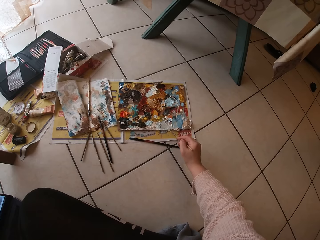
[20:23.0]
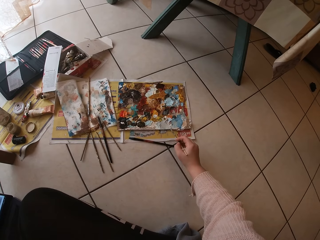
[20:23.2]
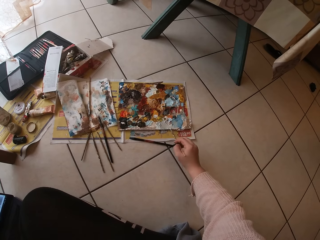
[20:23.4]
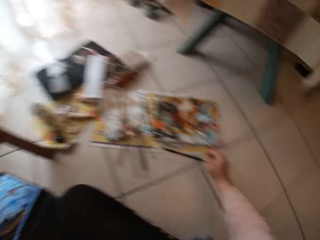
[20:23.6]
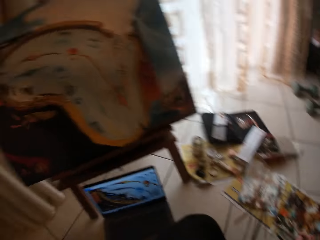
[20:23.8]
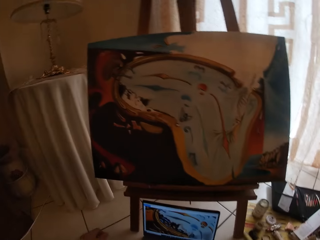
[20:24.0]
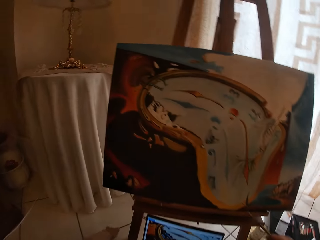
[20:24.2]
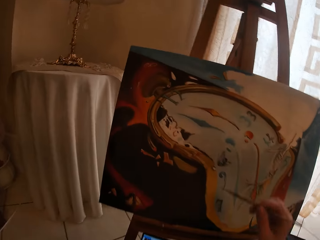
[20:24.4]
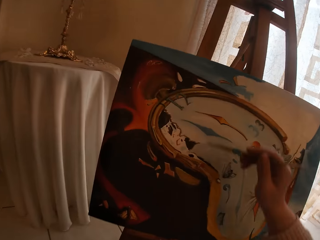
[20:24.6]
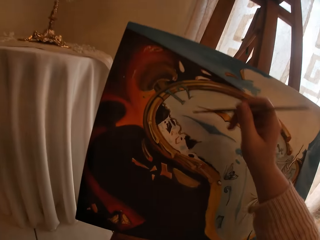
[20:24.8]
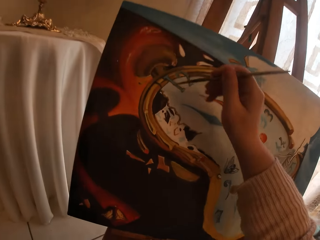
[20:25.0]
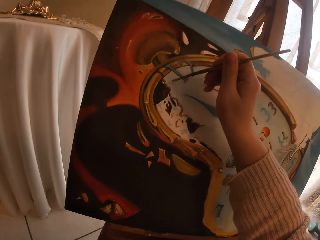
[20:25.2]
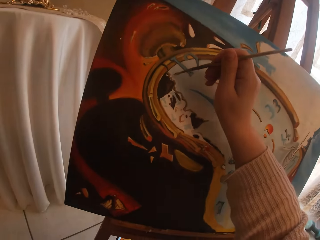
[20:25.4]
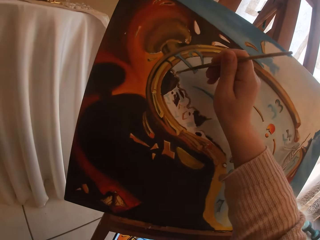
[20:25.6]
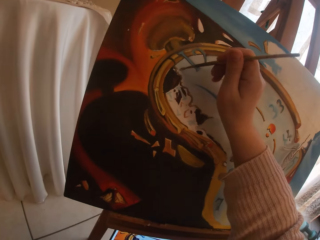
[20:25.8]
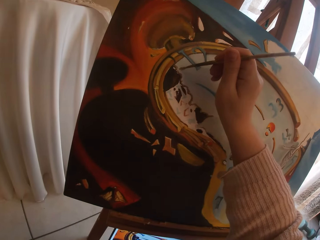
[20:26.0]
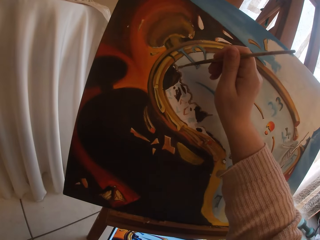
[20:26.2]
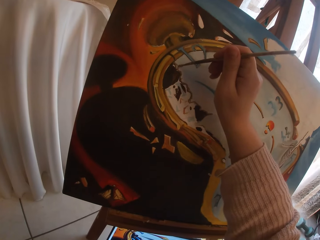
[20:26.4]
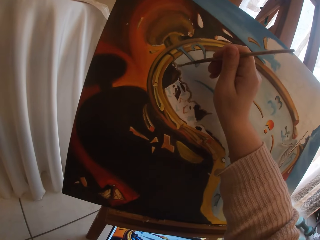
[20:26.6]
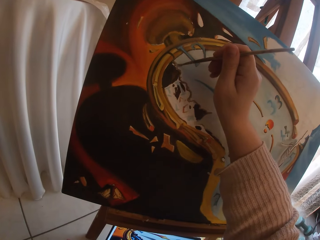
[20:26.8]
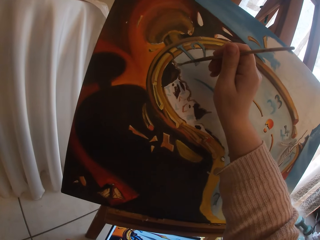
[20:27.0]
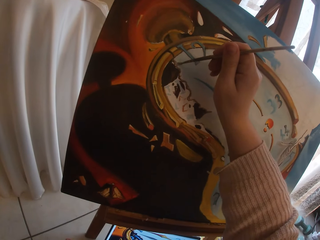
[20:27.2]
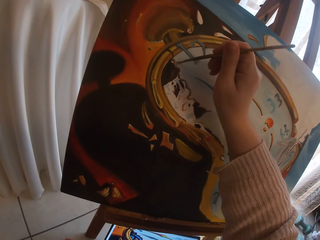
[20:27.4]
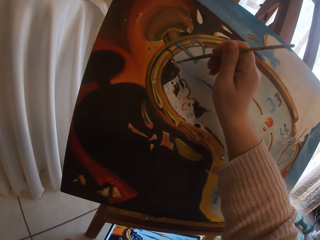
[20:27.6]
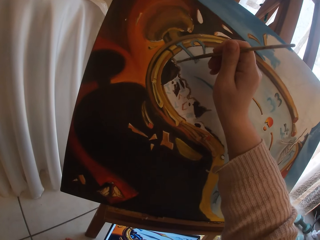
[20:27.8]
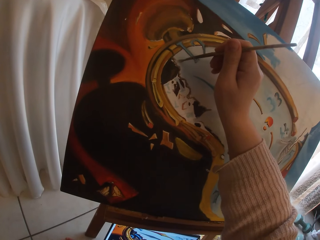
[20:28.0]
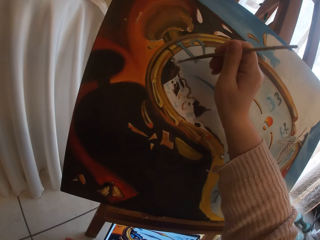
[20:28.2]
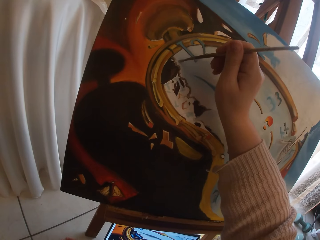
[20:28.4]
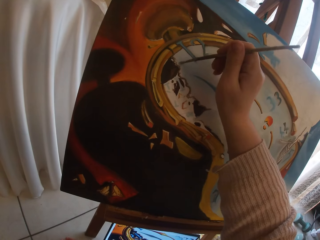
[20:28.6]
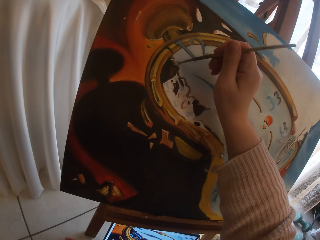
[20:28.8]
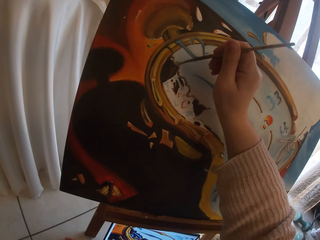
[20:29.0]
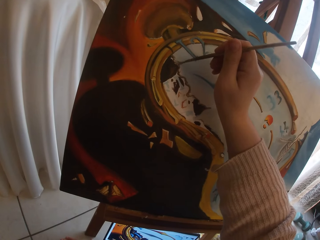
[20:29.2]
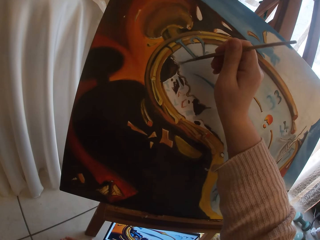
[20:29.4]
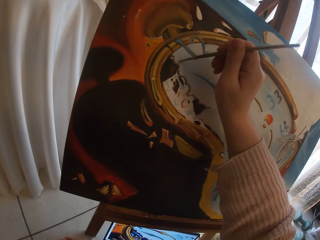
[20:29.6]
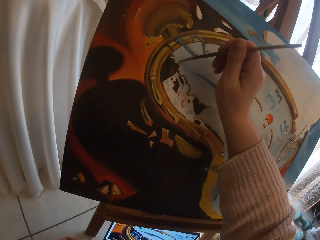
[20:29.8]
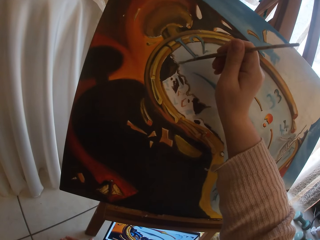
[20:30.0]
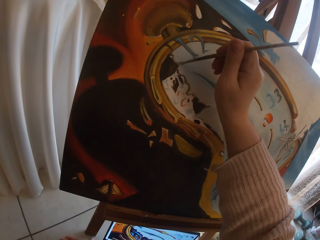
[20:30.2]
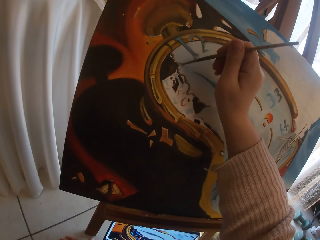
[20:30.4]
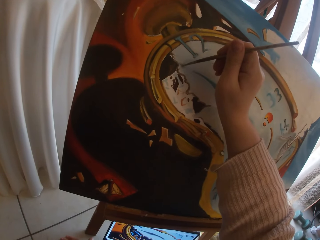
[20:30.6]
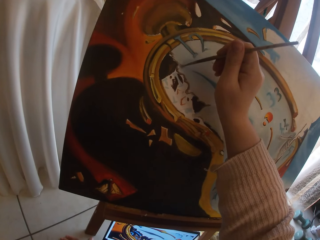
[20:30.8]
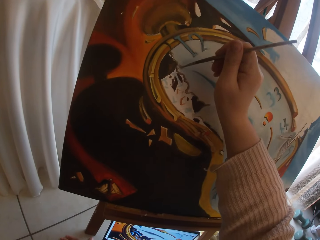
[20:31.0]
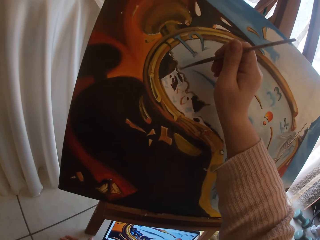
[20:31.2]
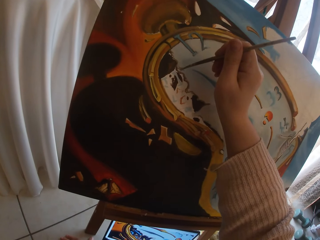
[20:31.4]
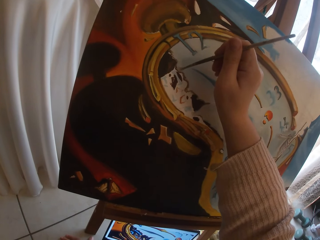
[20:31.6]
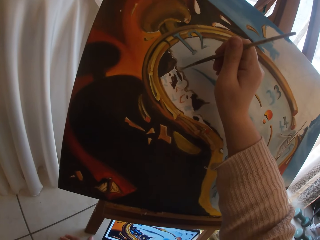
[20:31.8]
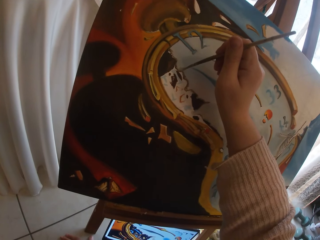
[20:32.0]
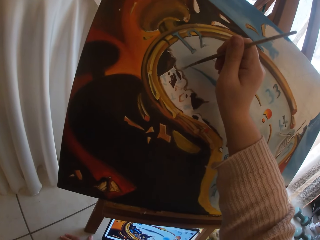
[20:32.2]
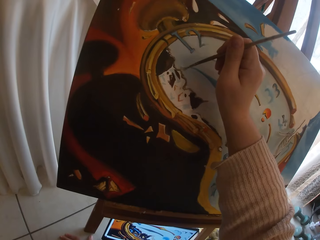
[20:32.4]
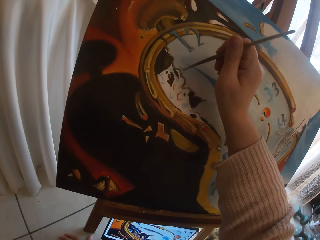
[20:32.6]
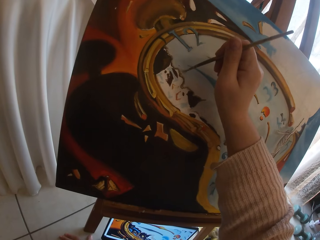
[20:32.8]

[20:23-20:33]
The camera wearer paints the canvas.

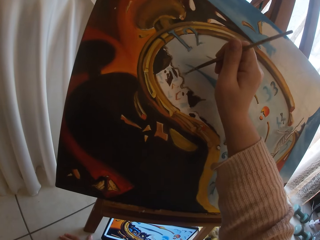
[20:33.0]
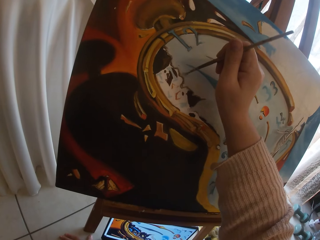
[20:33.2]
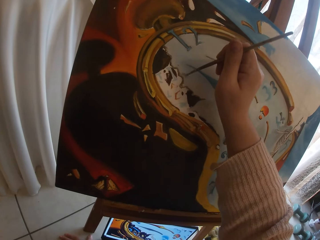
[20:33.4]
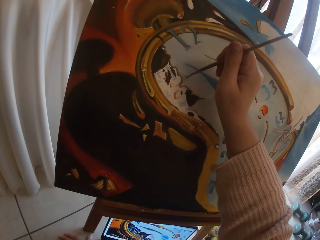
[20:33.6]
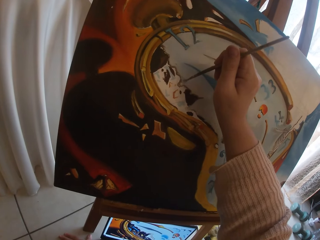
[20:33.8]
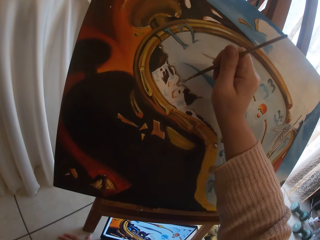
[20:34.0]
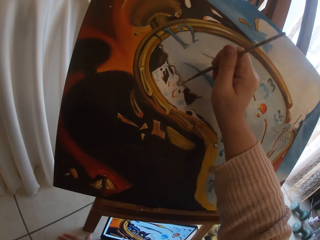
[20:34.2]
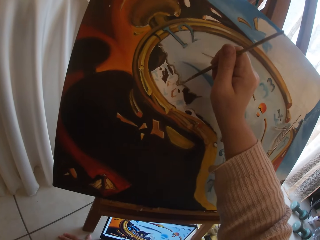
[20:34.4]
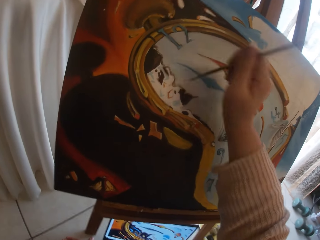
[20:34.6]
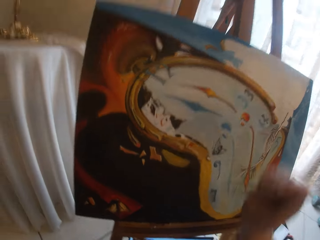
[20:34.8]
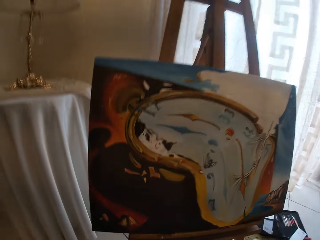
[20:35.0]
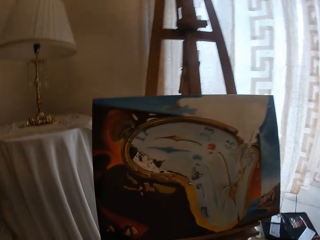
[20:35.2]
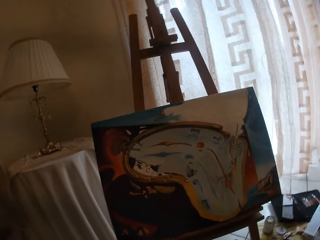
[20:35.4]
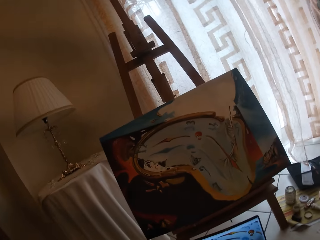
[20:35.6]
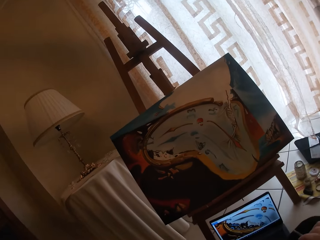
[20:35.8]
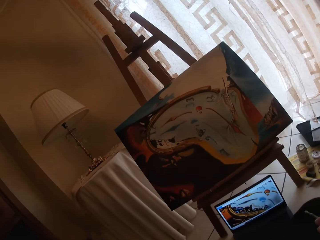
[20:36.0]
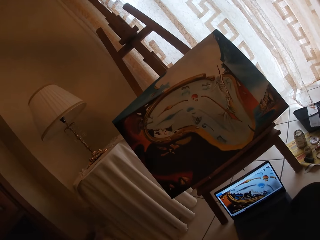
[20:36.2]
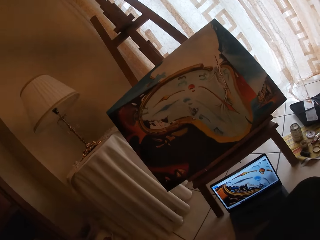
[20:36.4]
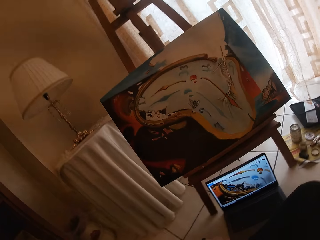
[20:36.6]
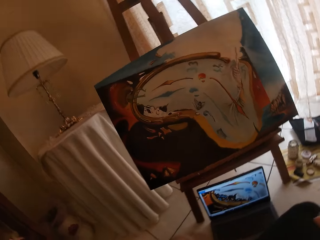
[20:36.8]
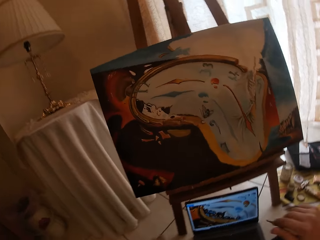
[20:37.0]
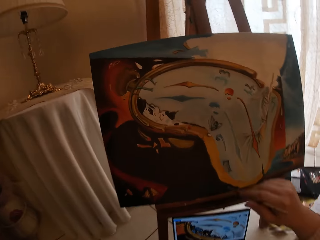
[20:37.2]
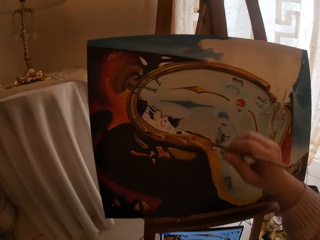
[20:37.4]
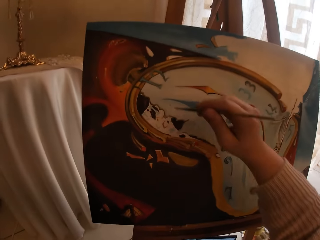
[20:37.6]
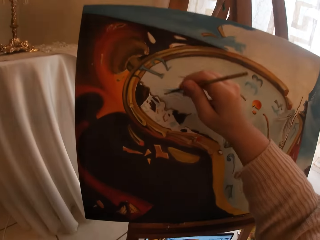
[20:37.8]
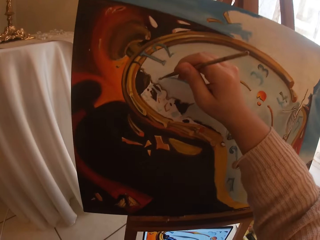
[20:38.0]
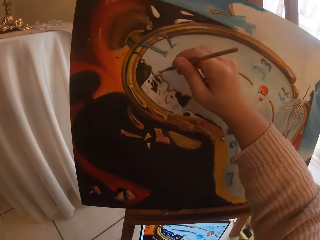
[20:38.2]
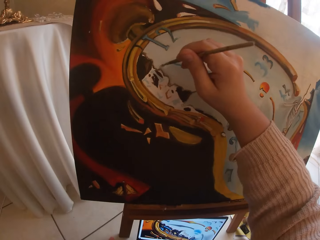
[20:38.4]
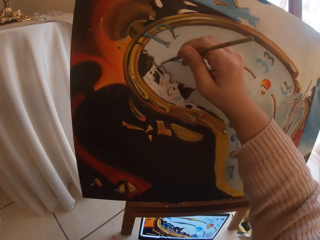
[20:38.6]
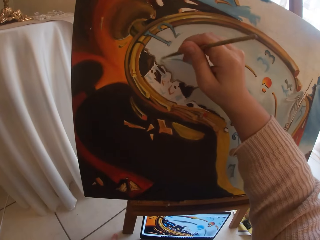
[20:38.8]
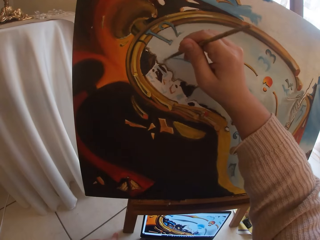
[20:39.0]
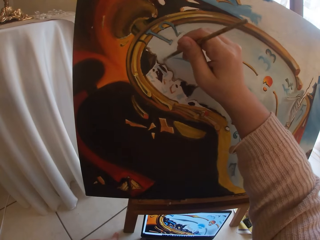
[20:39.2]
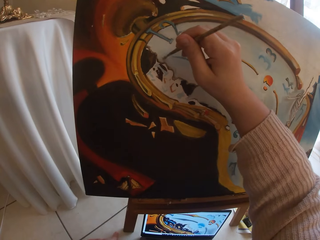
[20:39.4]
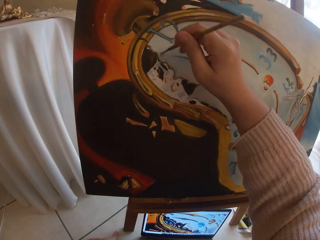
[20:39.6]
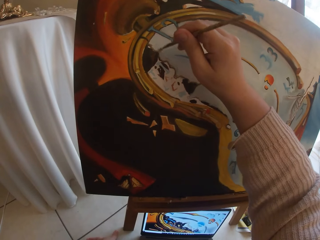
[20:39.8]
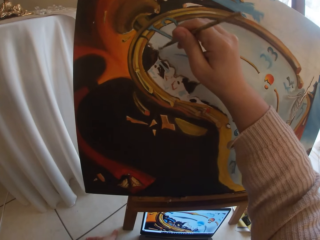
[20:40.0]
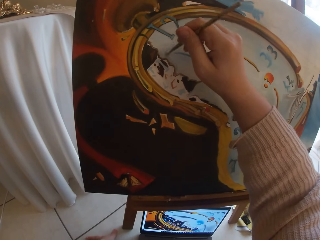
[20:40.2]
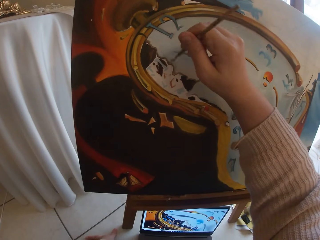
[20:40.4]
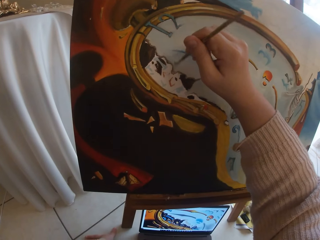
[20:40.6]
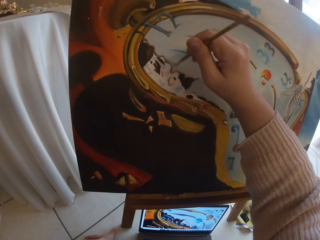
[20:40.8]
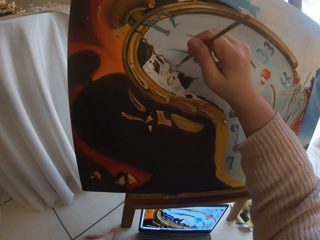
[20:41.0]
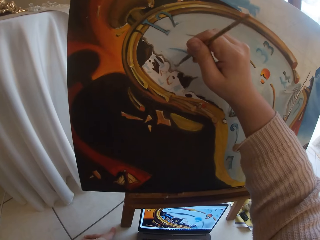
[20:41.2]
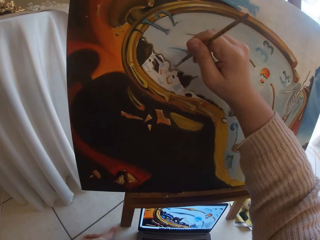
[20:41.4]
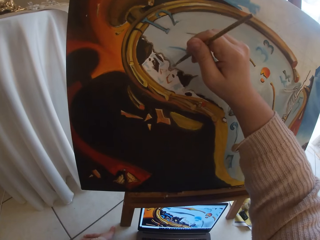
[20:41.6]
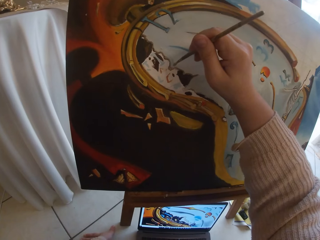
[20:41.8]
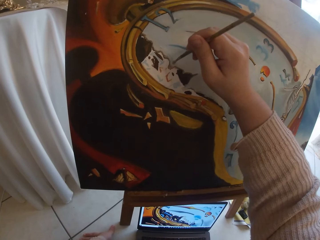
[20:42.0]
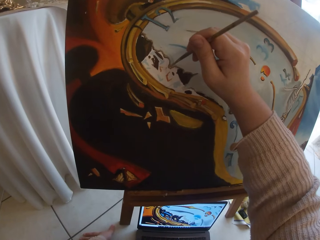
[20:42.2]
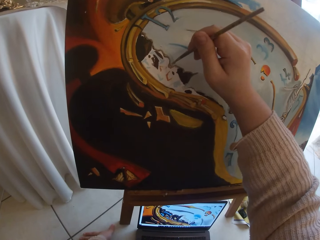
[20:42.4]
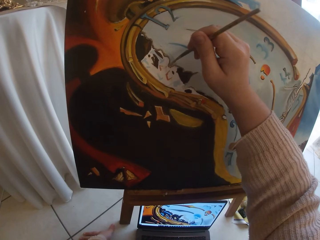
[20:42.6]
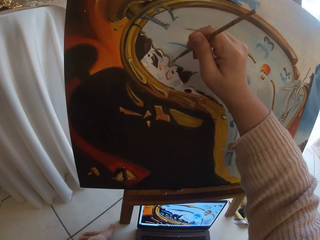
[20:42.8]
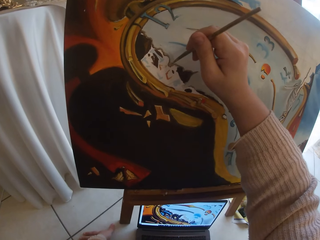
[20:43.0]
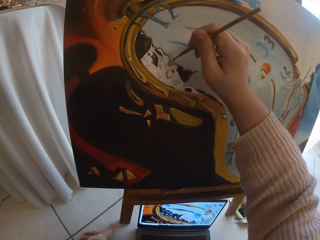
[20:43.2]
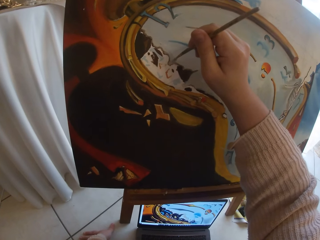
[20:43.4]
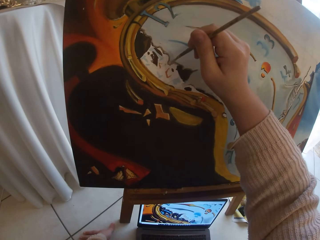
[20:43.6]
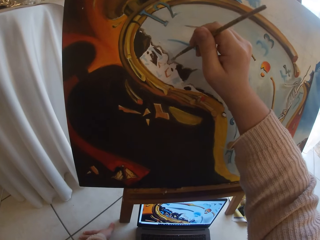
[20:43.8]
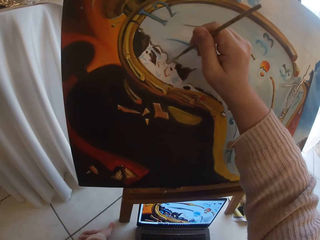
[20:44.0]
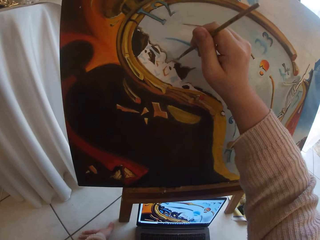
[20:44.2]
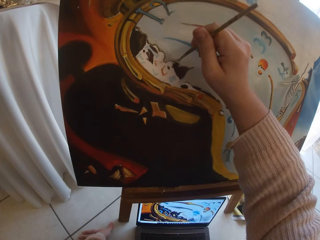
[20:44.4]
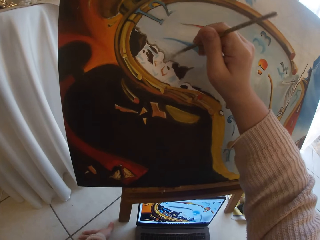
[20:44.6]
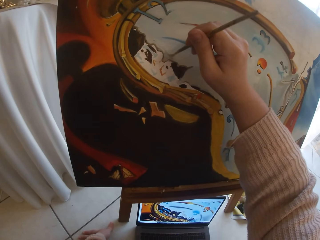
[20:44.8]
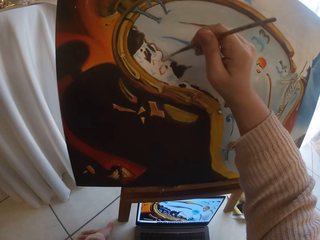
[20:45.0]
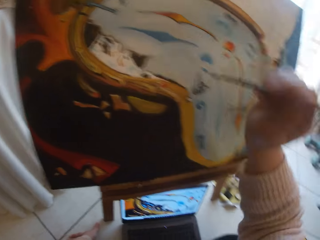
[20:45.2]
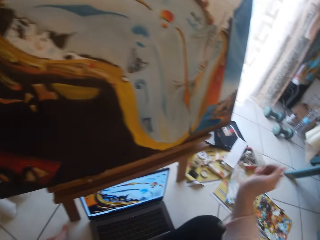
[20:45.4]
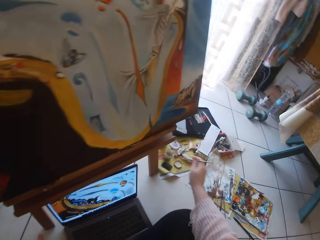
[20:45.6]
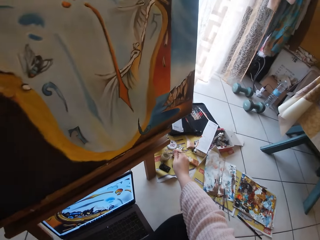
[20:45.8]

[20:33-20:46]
The camera wearer stops painting. They look at the painting. They paint the canvas. They stop painting.
